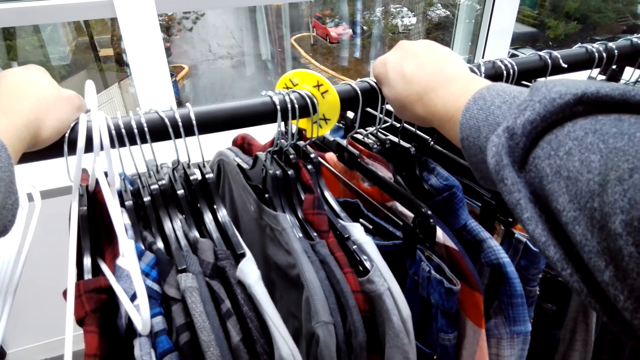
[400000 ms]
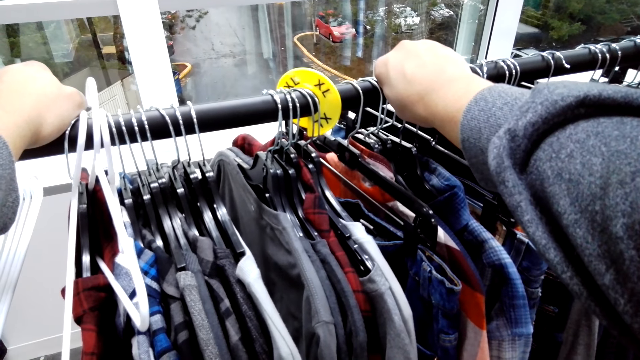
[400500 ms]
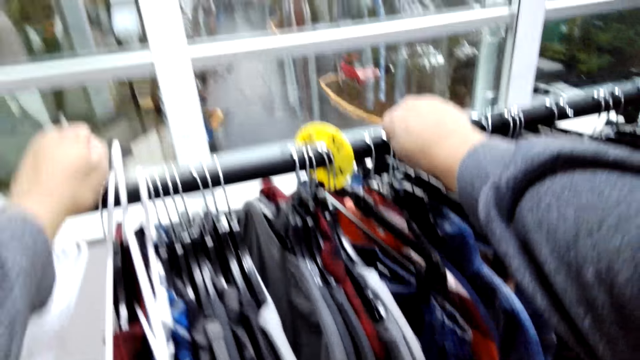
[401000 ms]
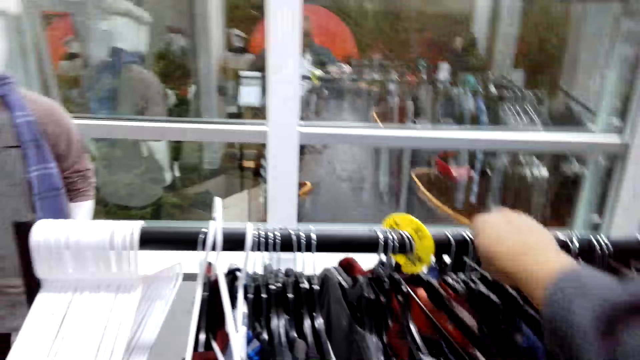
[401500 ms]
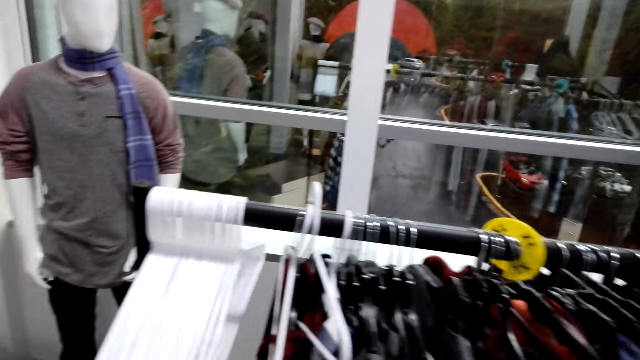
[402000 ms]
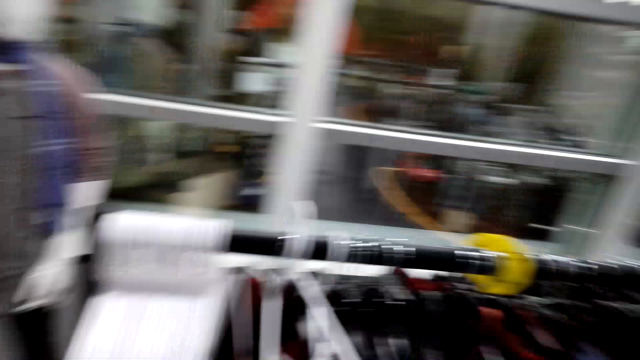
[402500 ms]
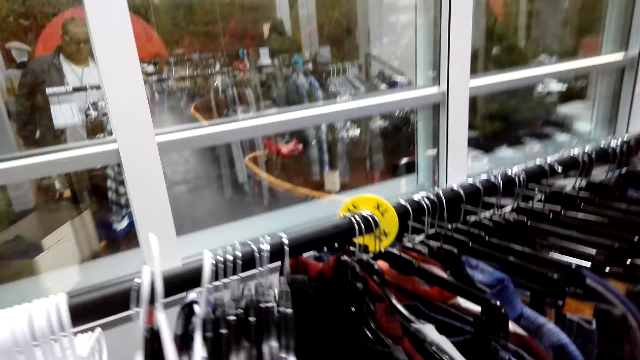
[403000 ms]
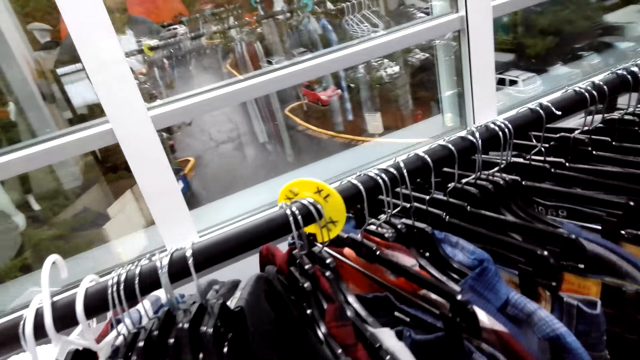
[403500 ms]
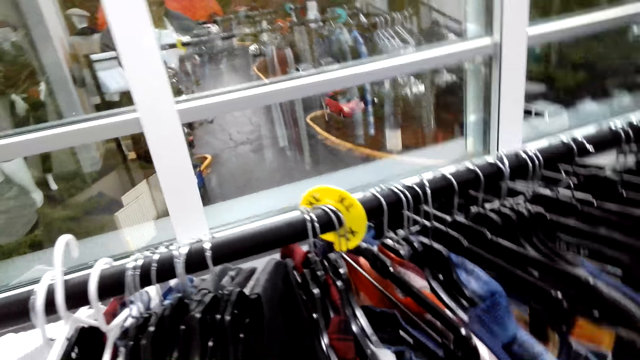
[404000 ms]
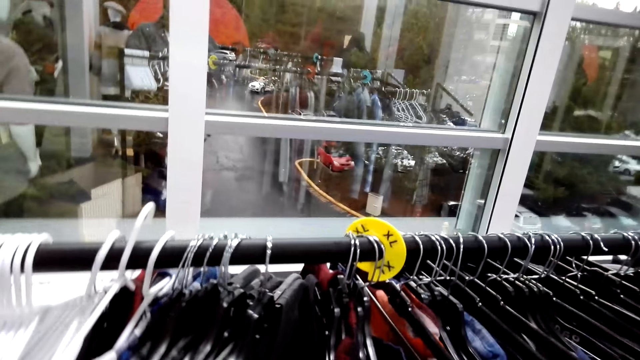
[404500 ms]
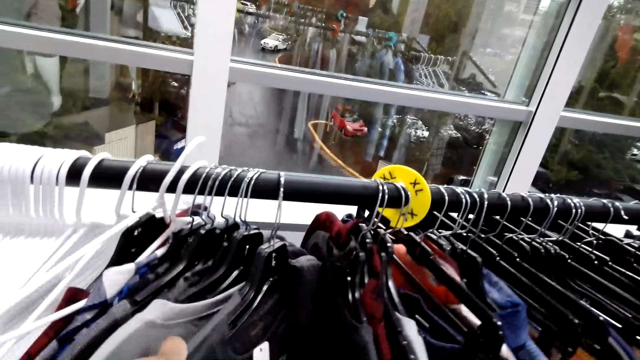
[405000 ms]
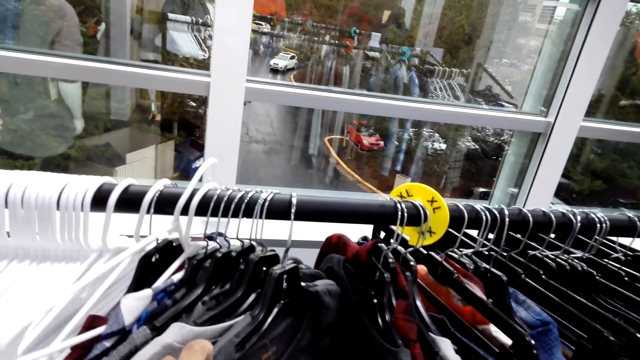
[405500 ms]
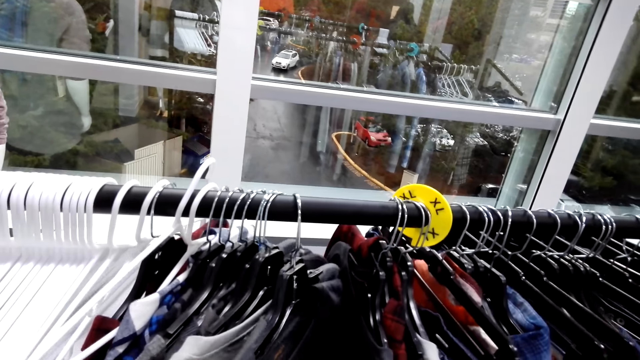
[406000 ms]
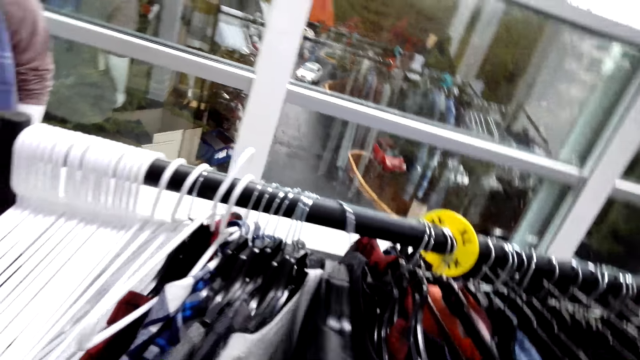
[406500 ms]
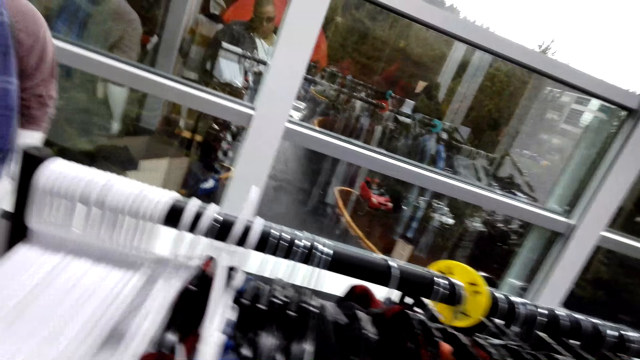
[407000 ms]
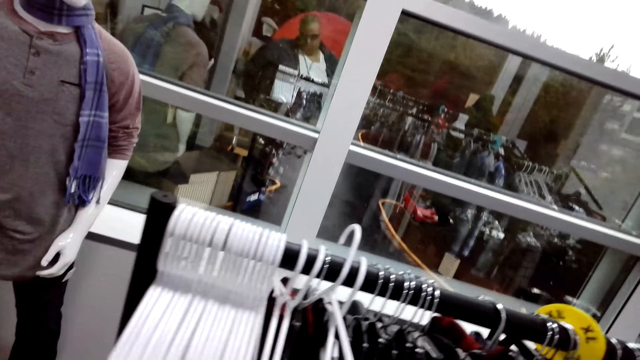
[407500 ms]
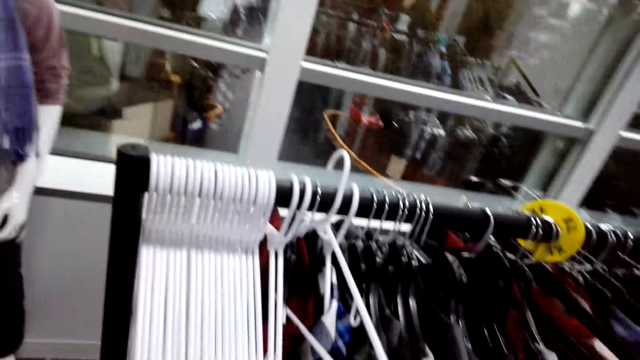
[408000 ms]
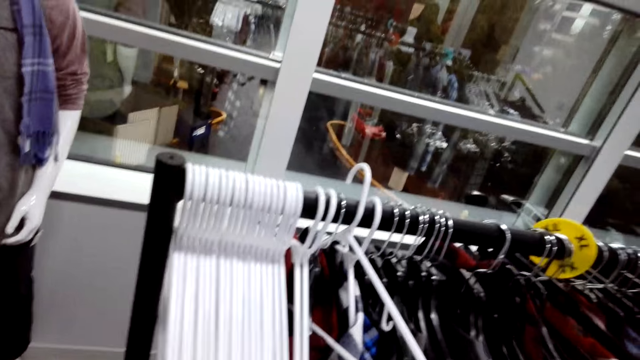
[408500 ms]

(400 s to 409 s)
The camera wearer goes over clothes on the hanger stand. They touch the cloth on the cloth display rack.

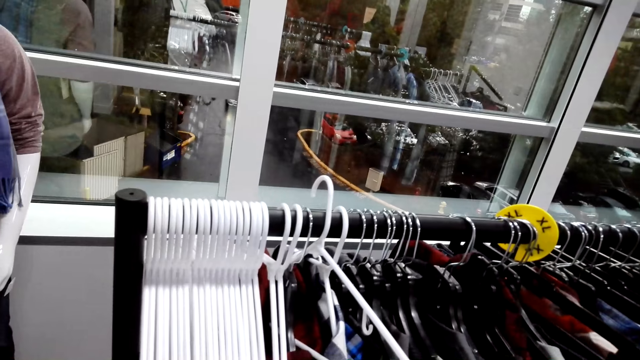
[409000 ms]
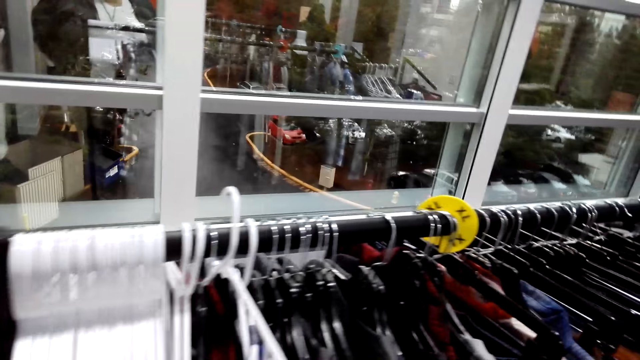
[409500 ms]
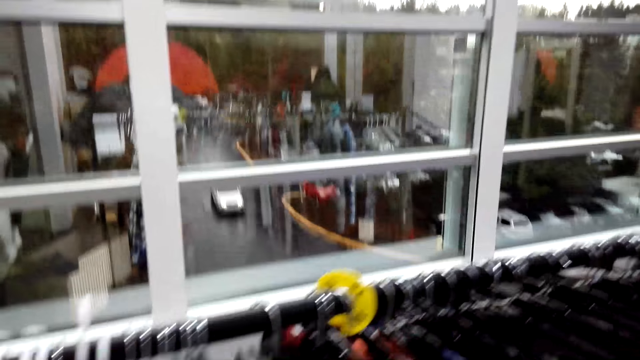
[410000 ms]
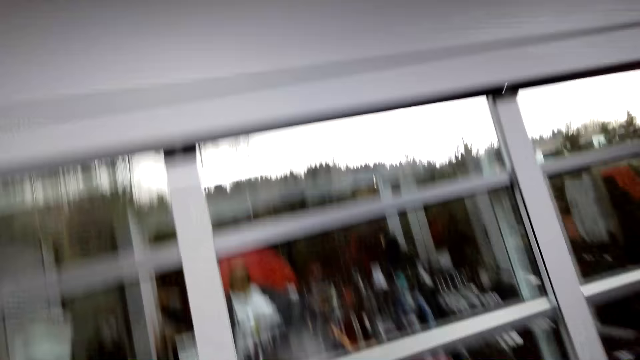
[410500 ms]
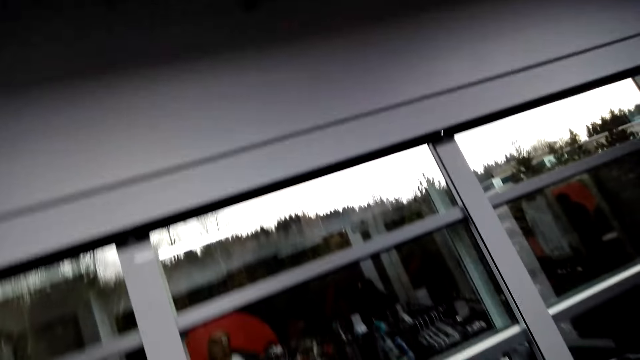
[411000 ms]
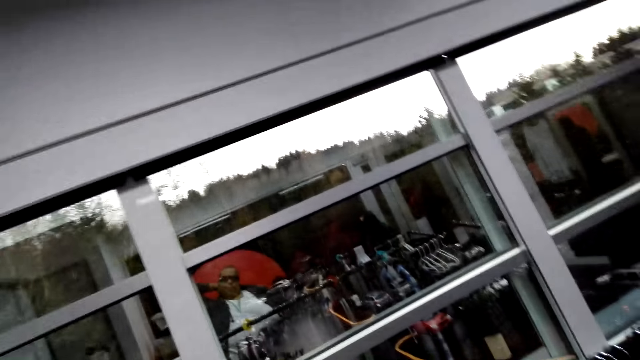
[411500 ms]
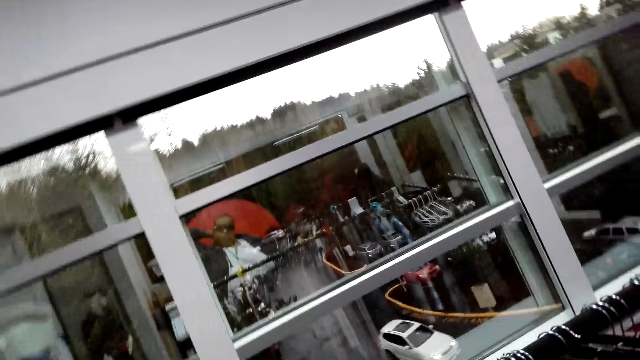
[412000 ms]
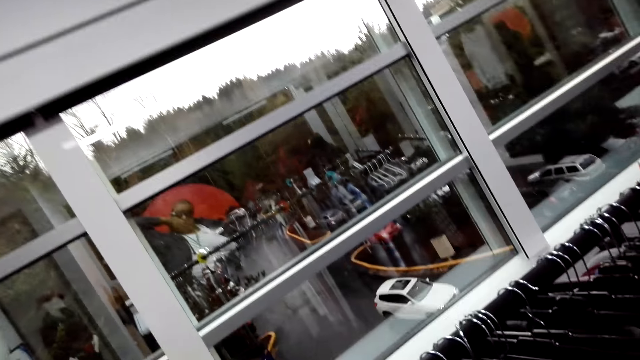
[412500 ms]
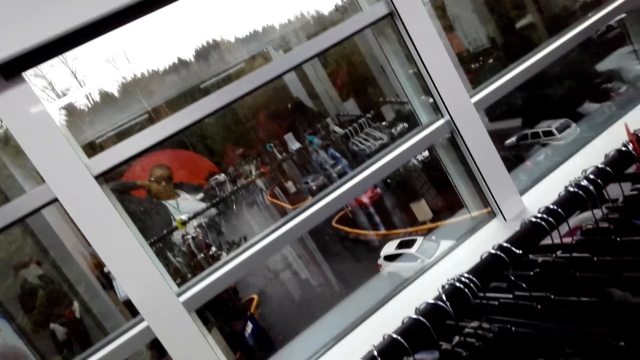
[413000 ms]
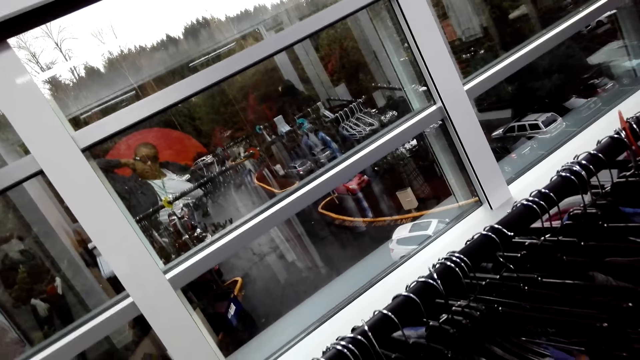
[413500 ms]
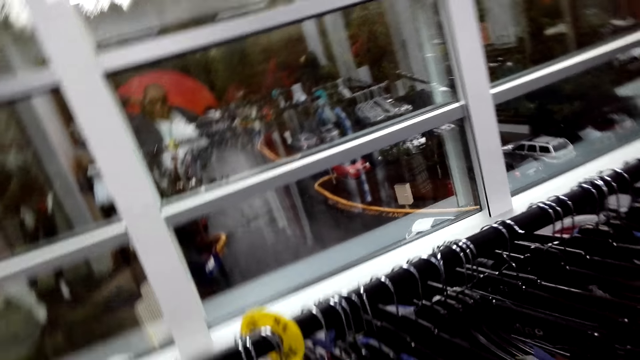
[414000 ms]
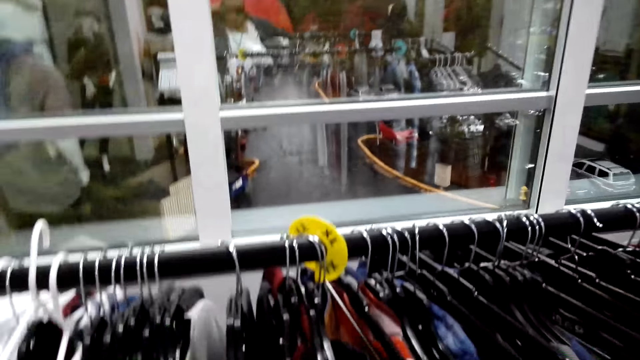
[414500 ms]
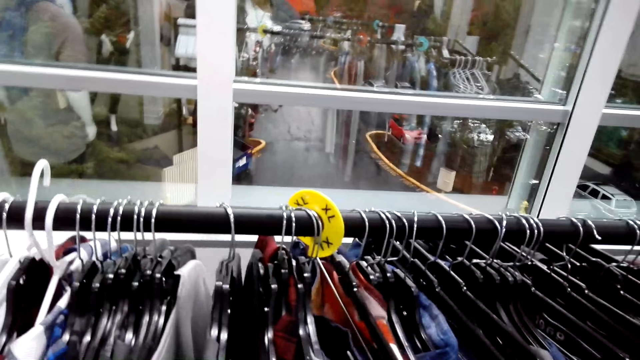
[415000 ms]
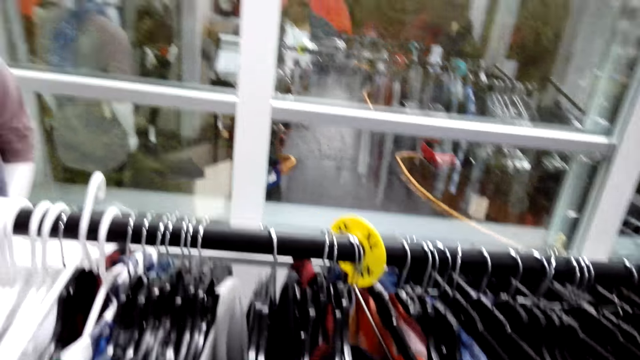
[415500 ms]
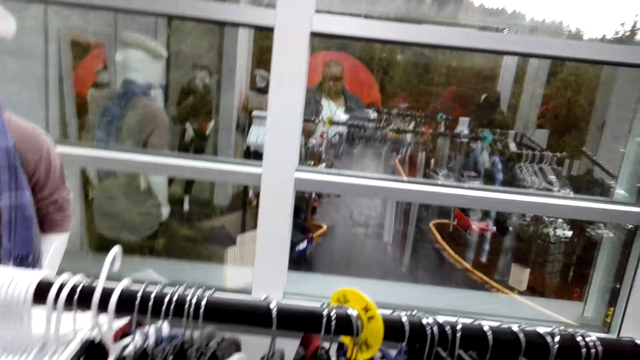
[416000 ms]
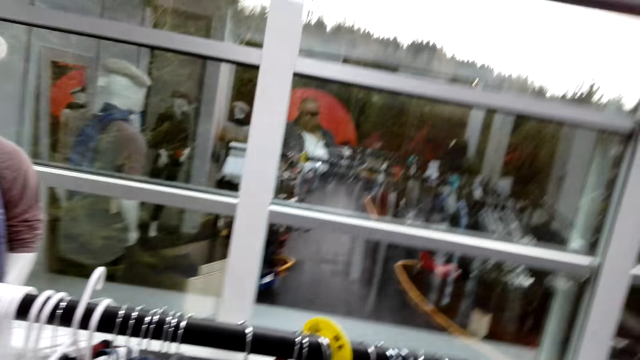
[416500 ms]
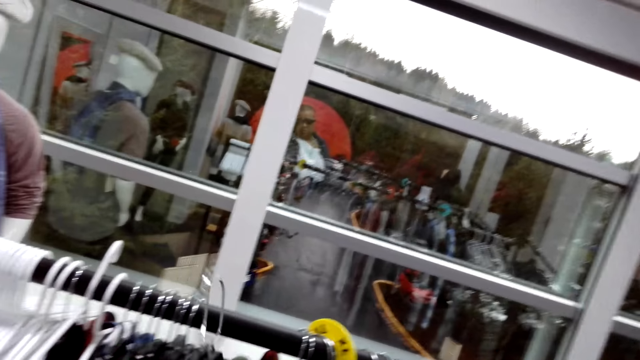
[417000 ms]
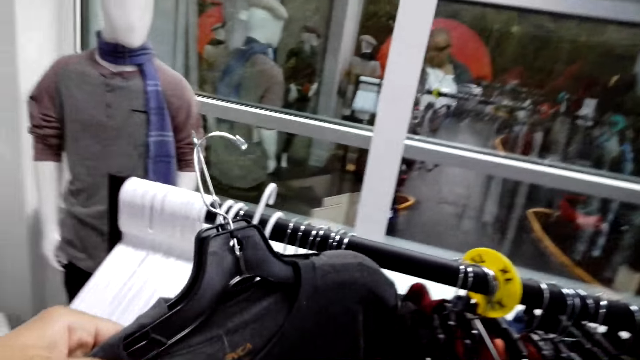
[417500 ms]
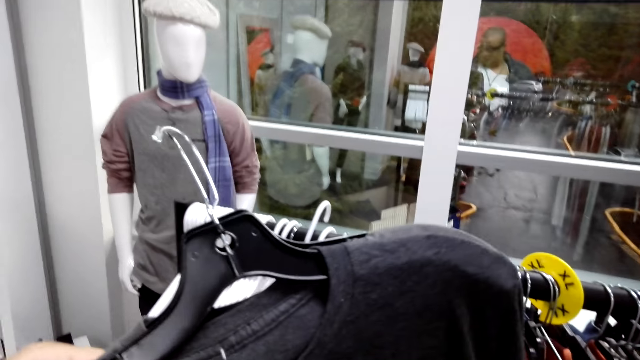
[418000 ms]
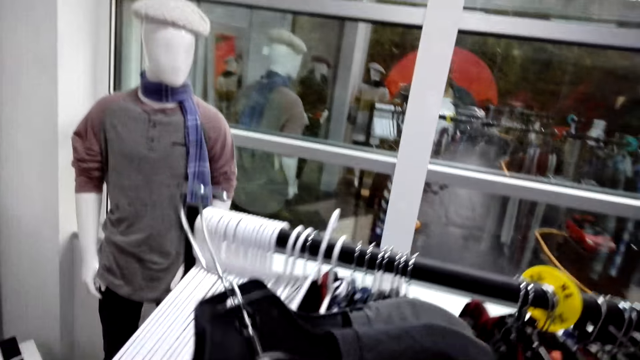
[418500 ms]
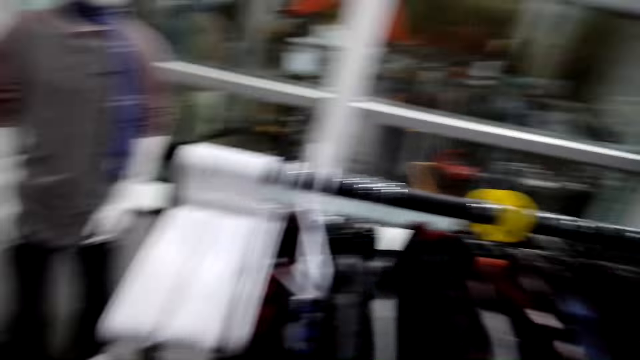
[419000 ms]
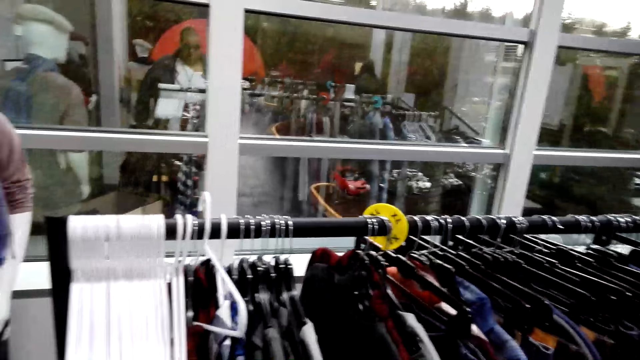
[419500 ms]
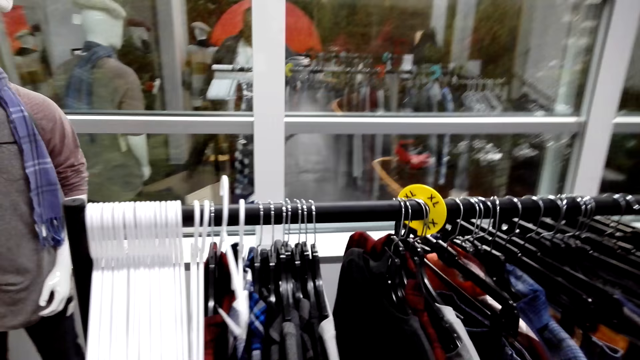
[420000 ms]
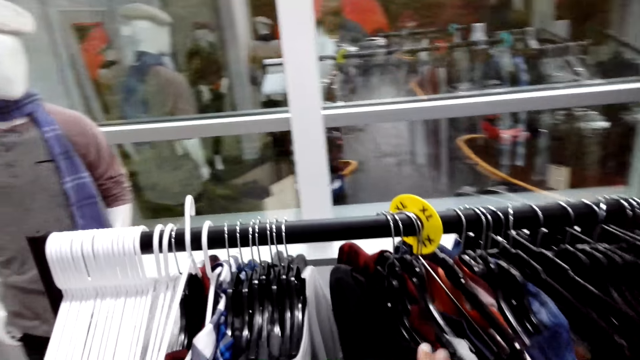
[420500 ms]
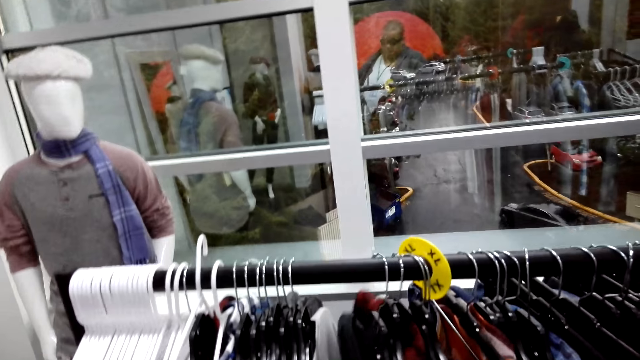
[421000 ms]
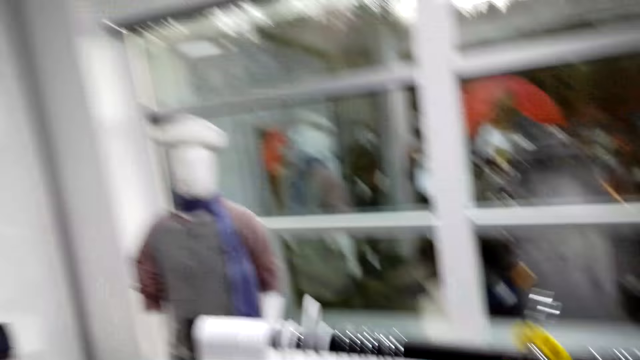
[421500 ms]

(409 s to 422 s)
The camera wearer stretches and looks around. They unhang a couple of shirts on the cloth display rack.
